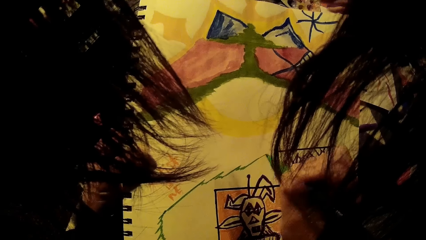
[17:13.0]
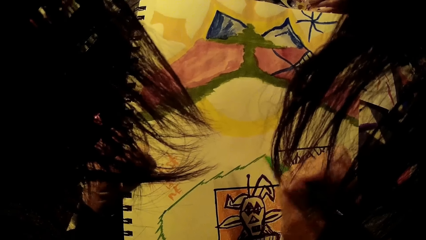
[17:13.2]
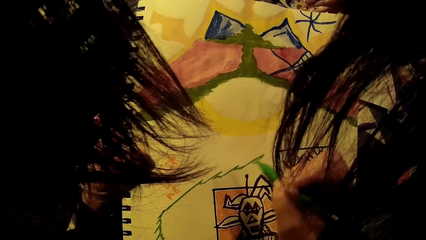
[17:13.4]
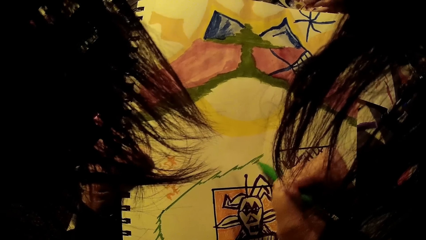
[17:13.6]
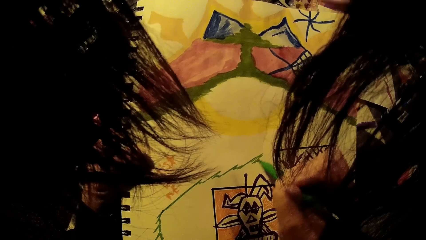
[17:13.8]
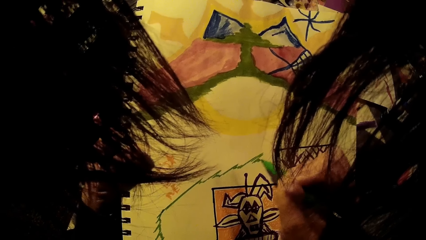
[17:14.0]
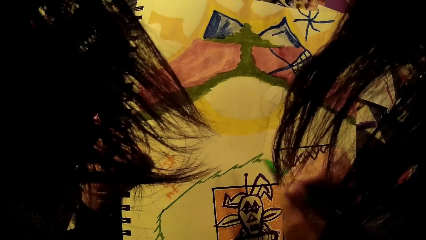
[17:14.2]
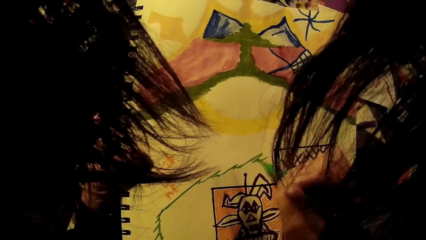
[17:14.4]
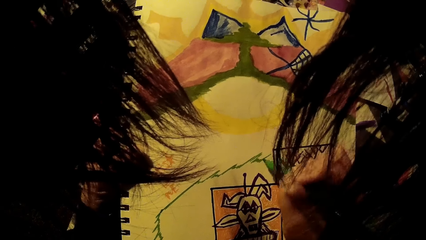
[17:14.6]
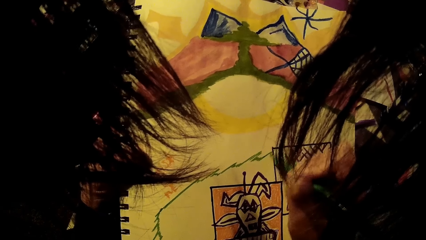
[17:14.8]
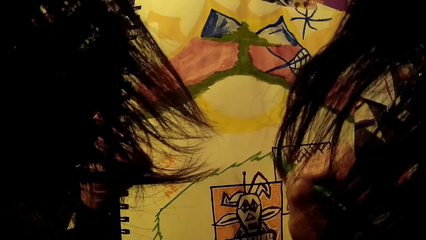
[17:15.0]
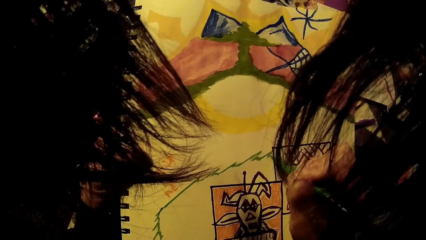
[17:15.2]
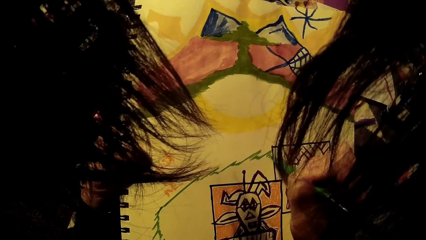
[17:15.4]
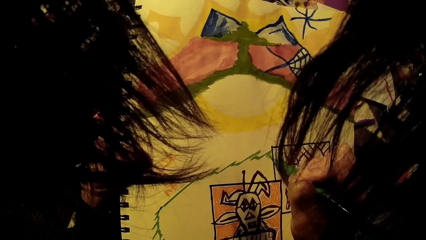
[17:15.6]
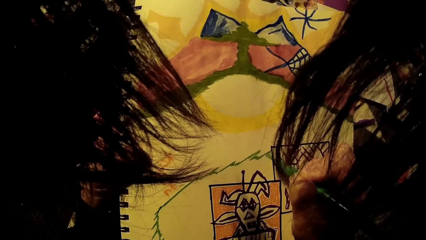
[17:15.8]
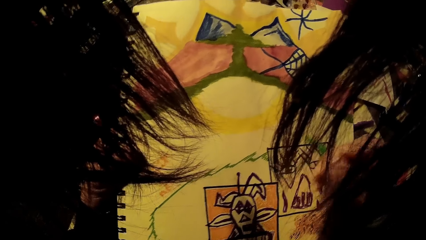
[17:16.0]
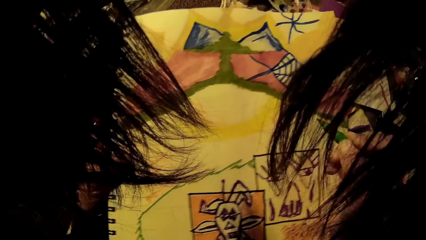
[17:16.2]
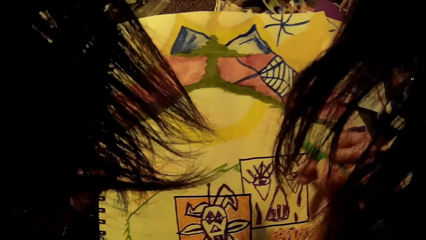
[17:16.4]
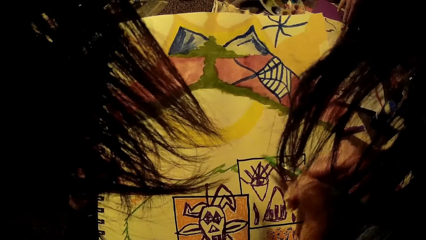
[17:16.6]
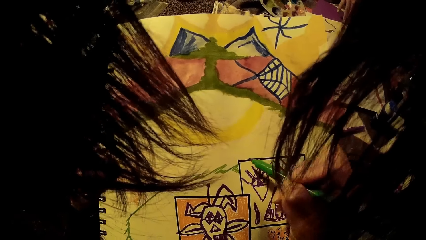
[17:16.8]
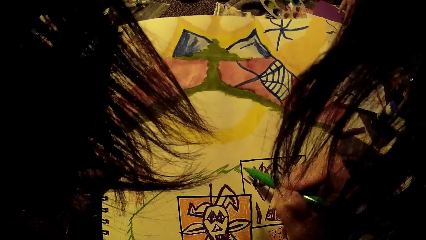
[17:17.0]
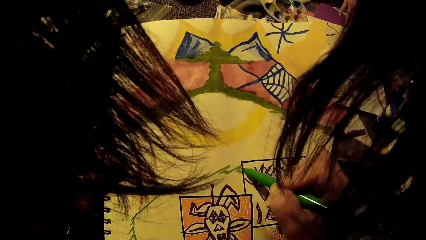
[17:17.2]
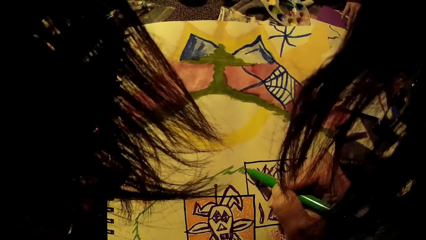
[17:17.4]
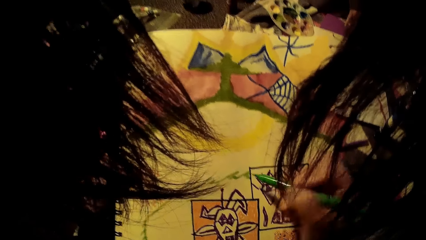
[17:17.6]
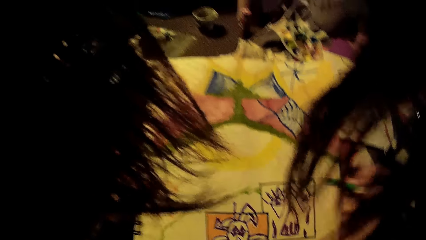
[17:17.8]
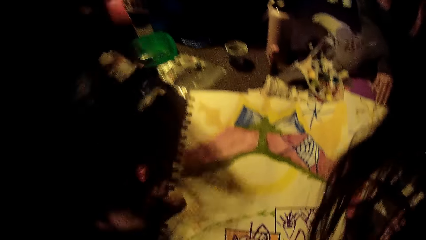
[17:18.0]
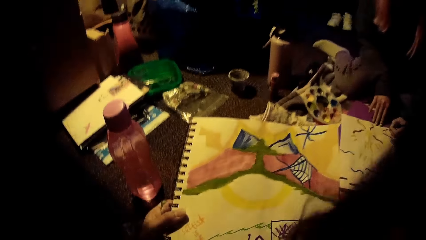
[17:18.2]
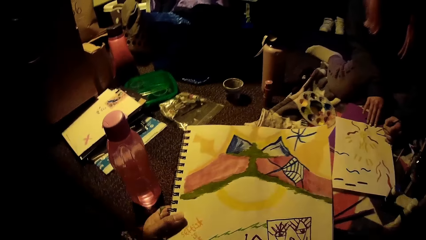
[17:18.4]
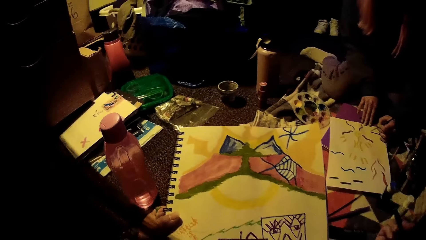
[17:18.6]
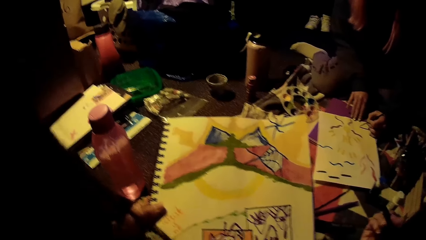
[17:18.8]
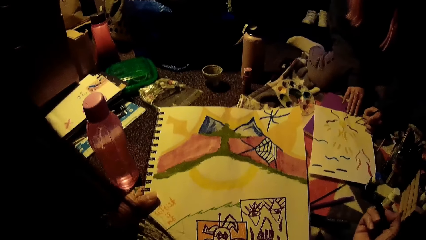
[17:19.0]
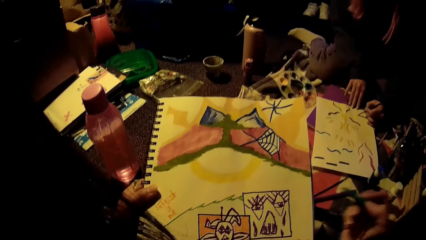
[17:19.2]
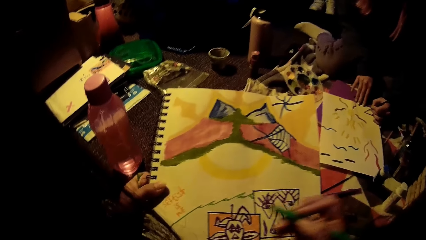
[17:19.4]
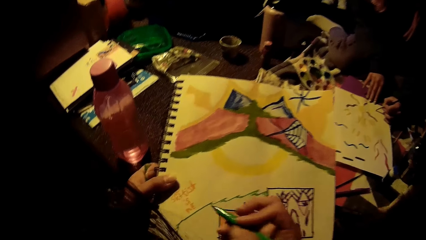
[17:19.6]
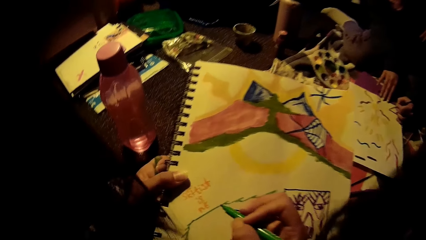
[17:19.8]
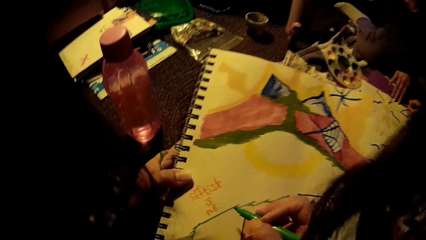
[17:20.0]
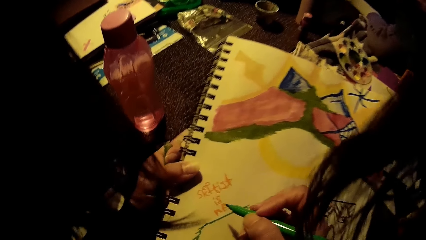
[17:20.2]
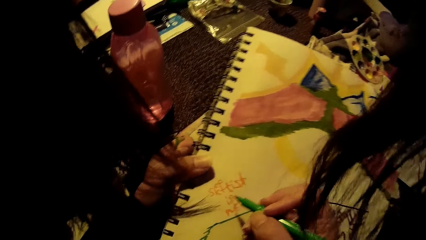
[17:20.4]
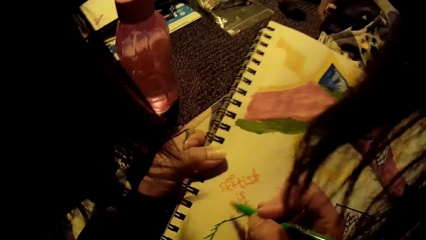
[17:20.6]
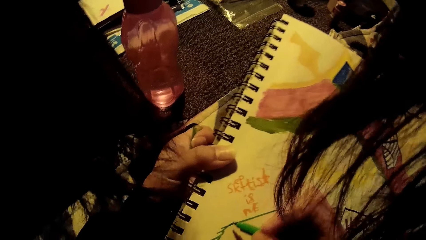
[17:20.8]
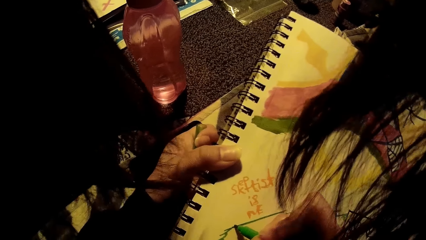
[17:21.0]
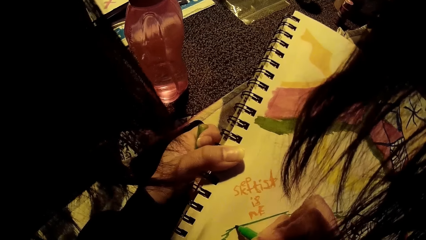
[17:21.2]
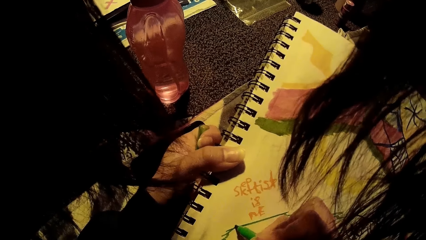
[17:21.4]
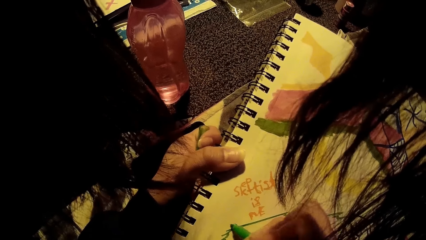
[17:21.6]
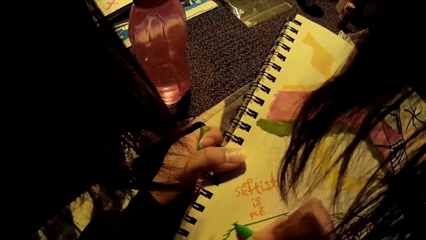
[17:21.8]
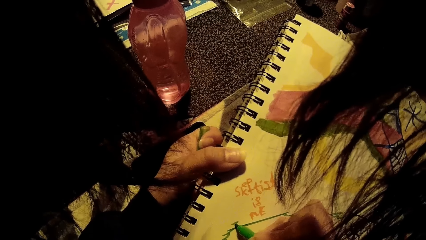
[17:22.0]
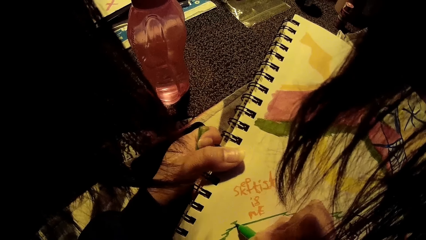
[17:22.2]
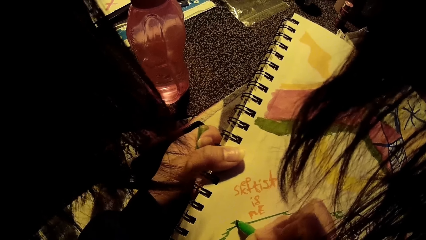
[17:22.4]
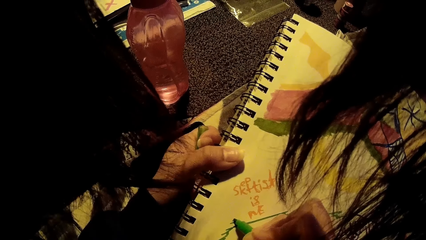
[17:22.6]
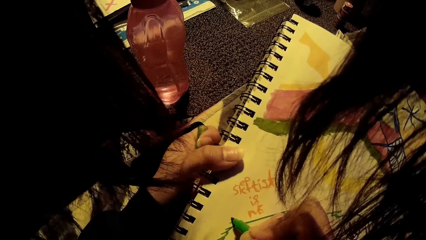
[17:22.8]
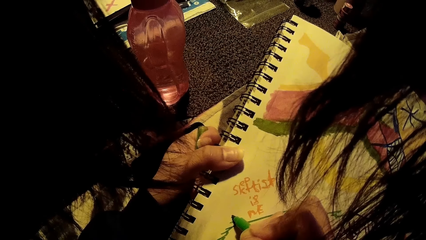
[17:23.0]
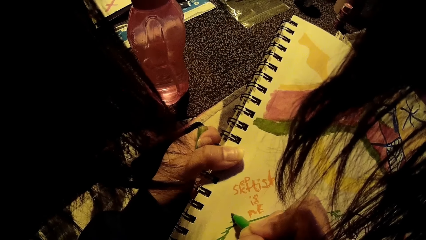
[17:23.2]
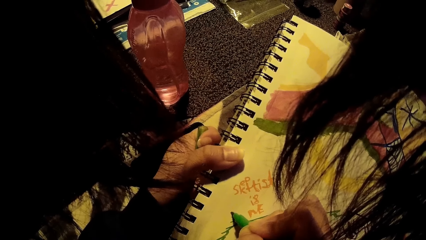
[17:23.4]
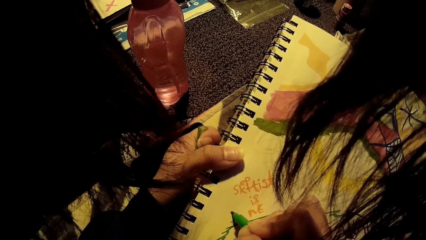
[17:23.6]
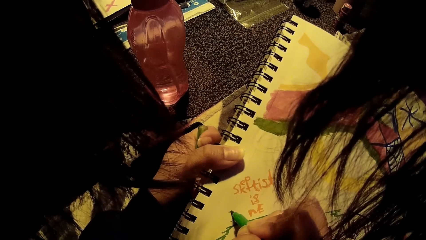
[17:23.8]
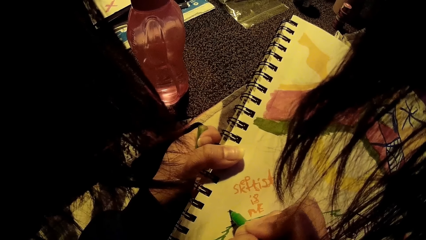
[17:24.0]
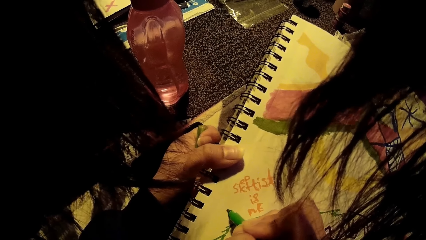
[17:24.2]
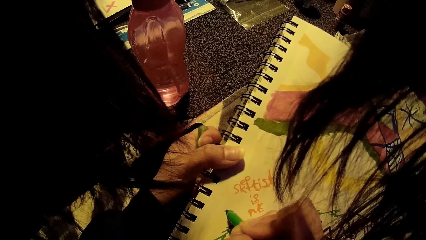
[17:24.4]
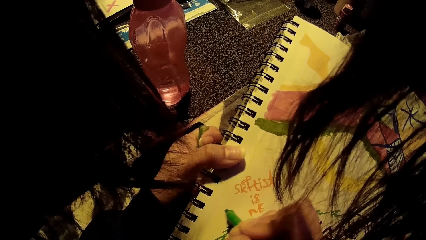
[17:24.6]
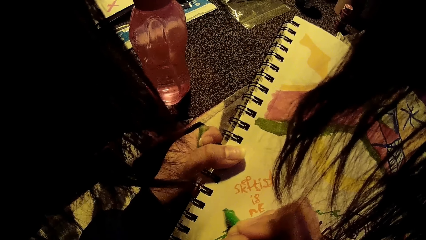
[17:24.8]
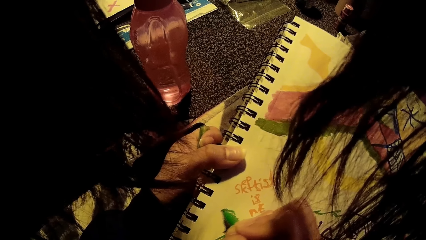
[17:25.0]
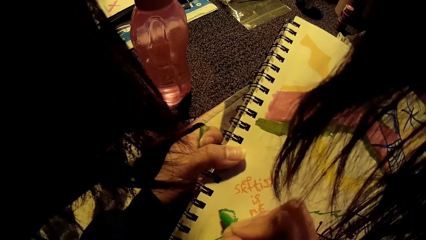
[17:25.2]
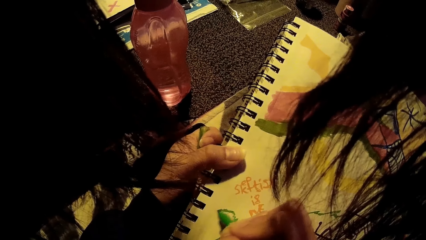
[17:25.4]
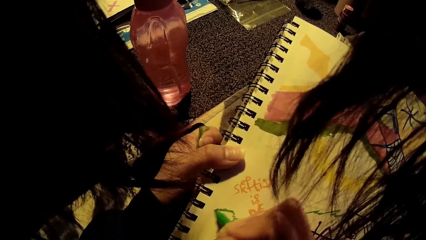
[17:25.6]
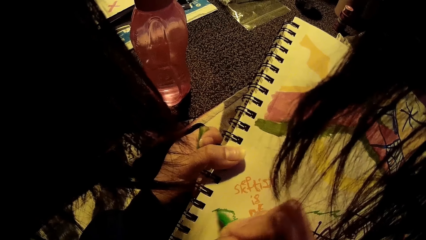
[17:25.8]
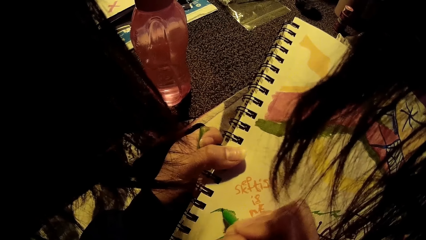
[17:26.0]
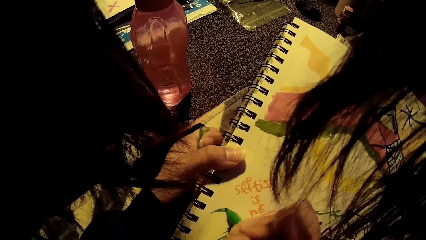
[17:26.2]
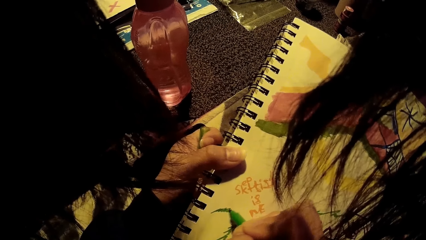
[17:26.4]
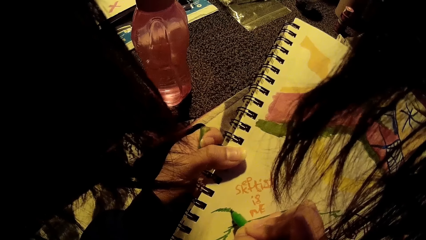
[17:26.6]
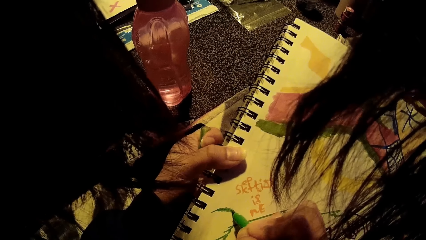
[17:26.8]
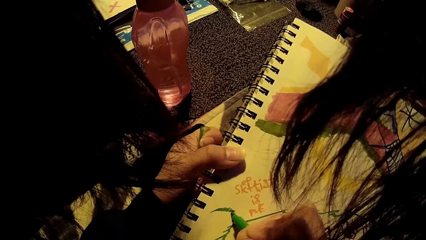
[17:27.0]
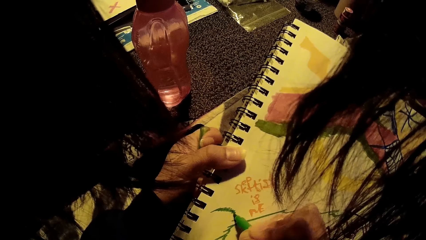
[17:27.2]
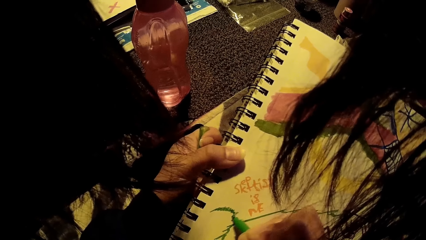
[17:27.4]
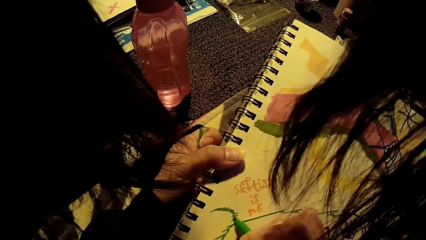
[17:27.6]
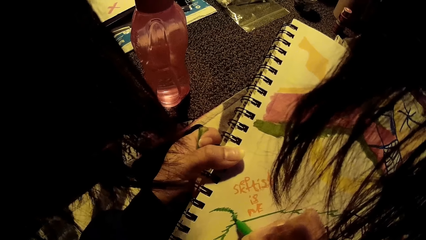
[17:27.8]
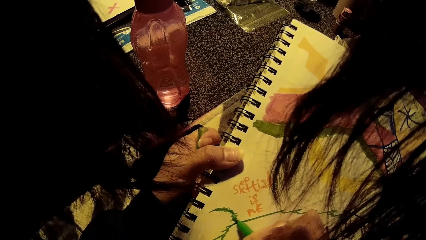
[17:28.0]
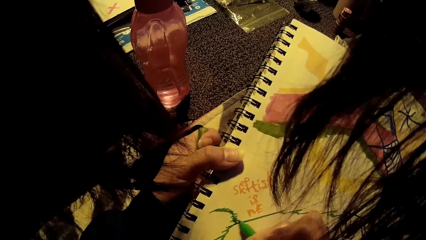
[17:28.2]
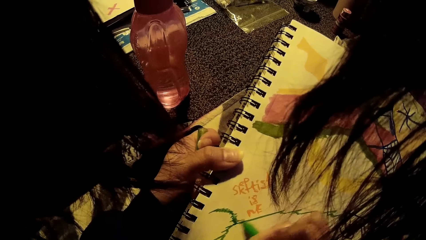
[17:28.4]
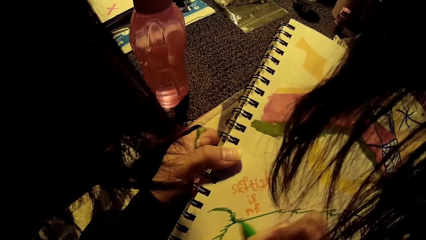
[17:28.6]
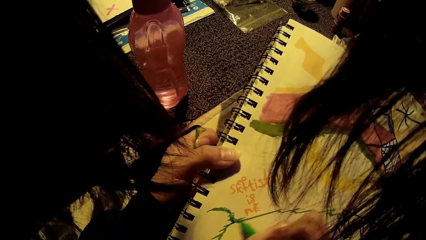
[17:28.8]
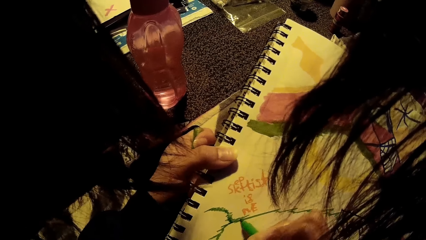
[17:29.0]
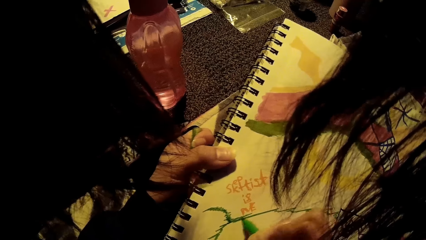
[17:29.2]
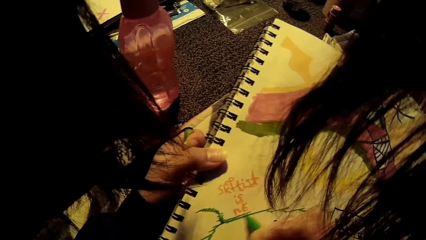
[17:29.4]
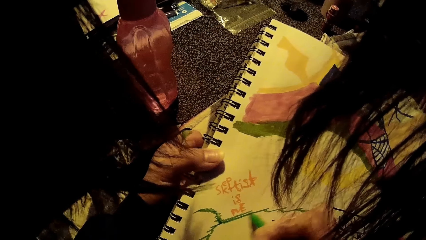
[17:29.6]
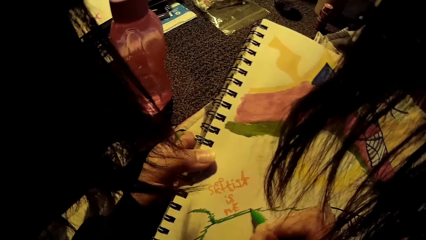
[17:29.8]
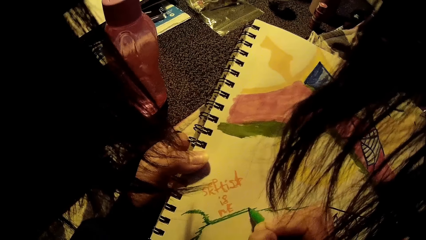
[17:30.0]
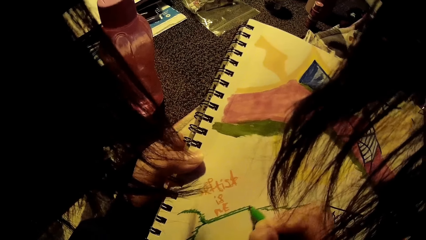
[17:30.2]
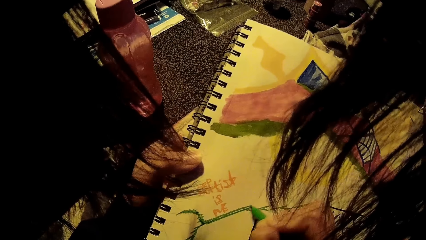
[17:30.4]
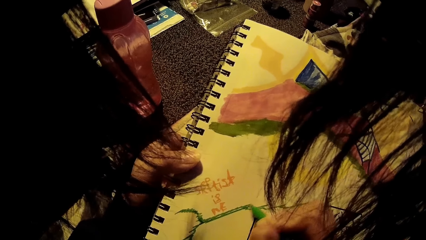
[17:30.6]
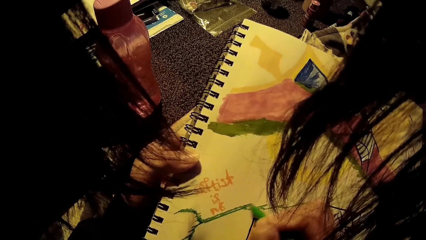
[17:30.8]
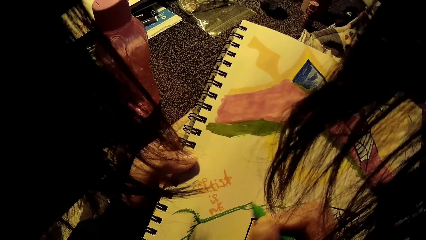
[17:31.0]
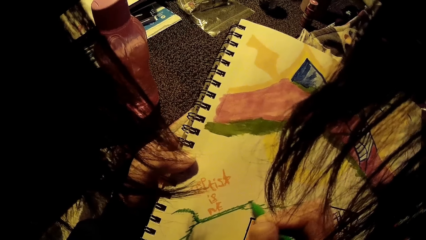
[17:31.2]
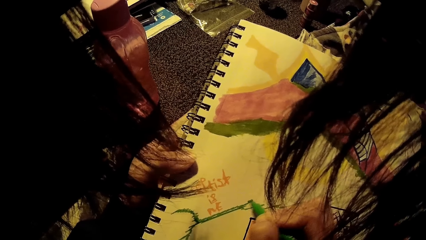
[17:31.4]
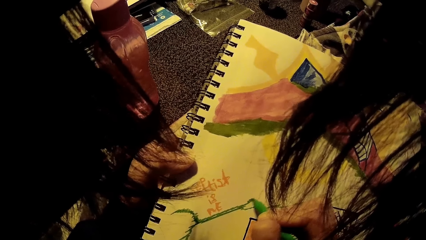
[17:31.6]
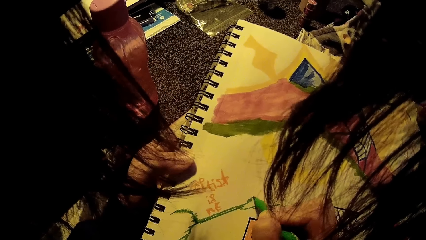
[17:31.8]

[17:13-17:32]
A woman dabs the paint brush on the paint set on the bed with her left hand. The camera wearer straightens a hand and looks around in the room. The woman paints on the paper with the paint brush in her left hand. The camera wearer draws on the drawing book with the green painting marker in her right hand. The woman dabs the paint brush on the paint set on the bed with her left hand.
